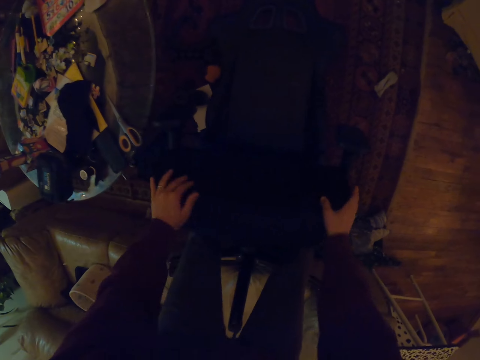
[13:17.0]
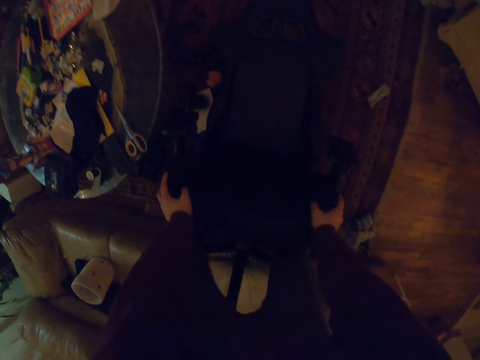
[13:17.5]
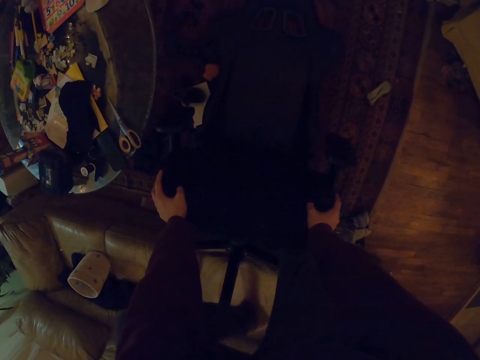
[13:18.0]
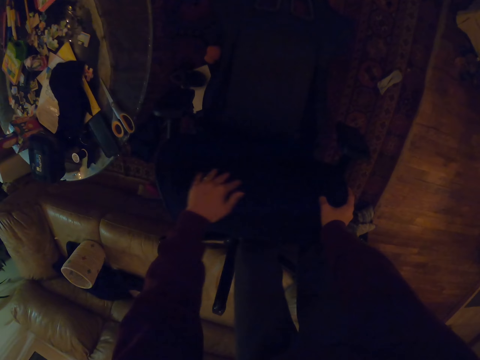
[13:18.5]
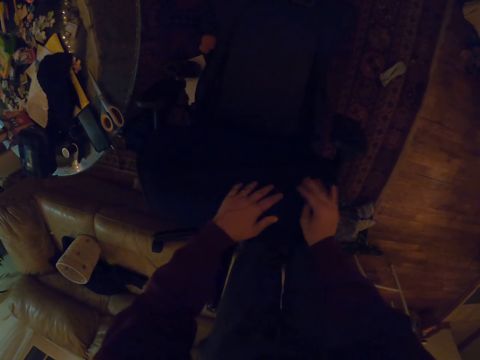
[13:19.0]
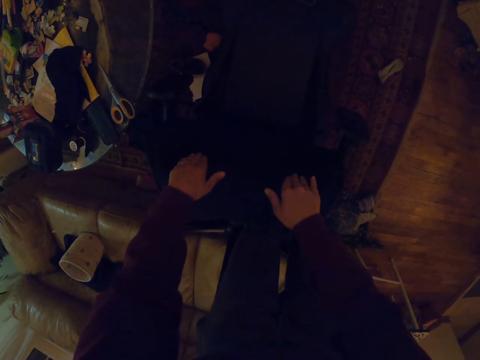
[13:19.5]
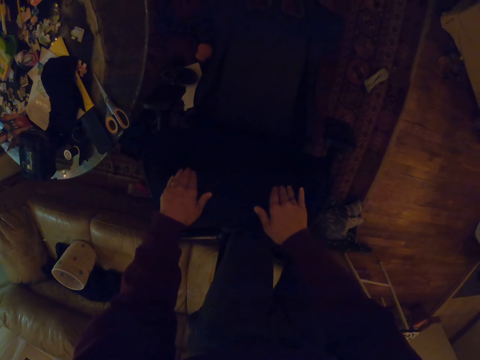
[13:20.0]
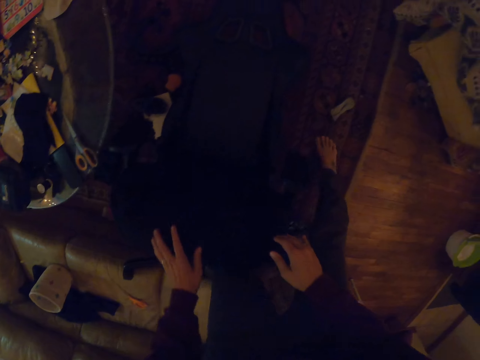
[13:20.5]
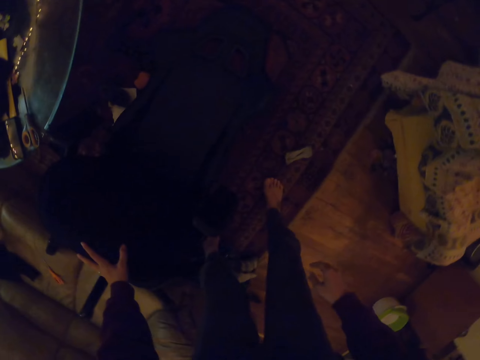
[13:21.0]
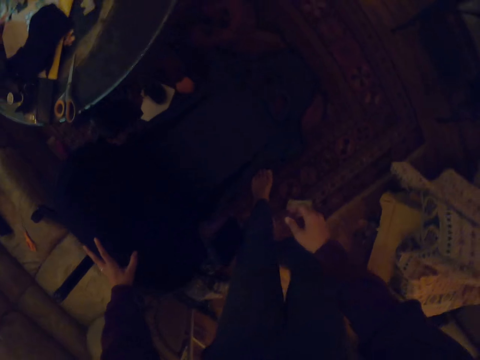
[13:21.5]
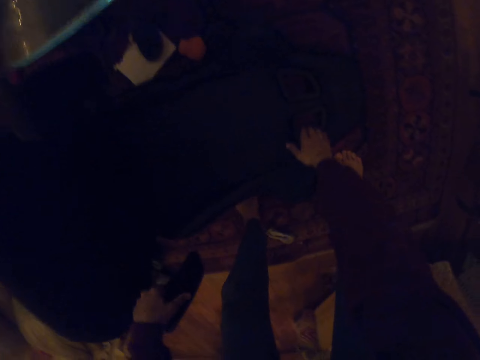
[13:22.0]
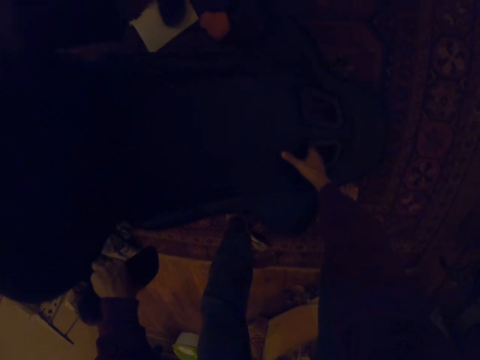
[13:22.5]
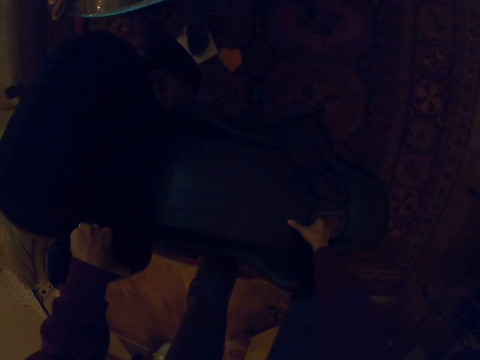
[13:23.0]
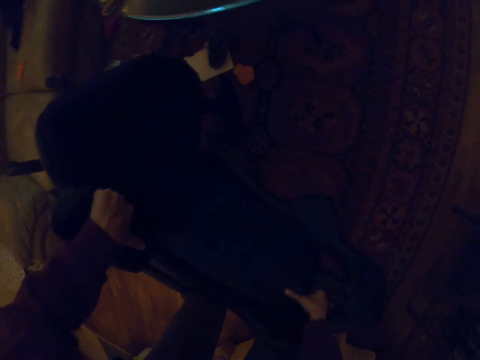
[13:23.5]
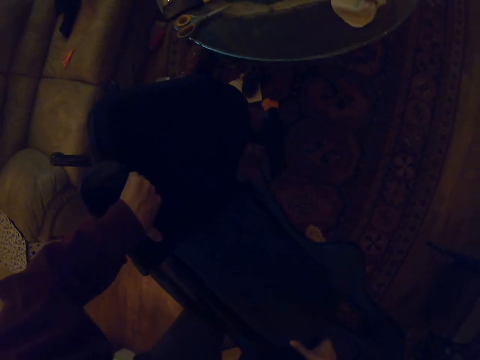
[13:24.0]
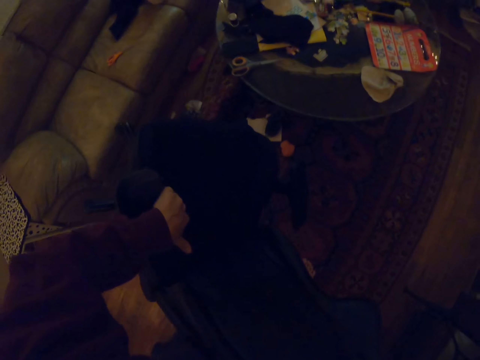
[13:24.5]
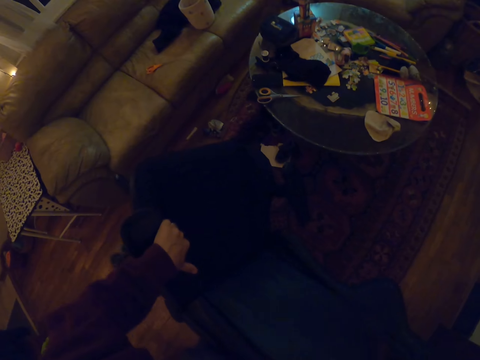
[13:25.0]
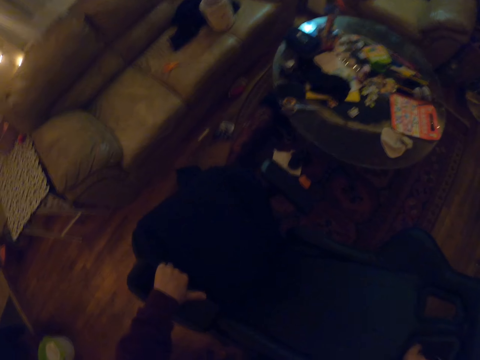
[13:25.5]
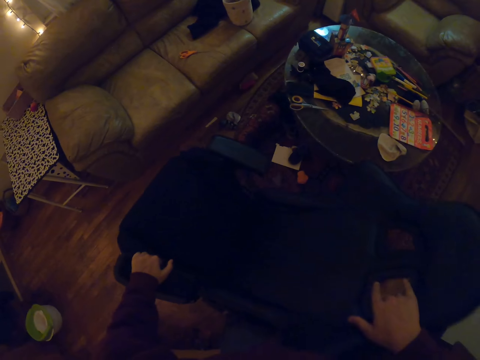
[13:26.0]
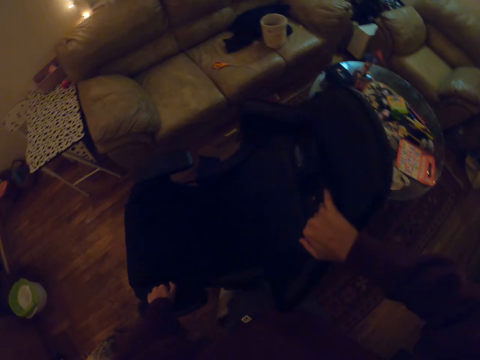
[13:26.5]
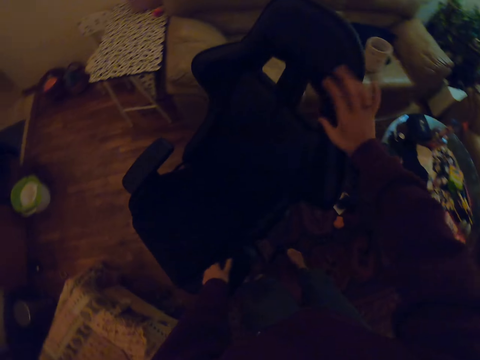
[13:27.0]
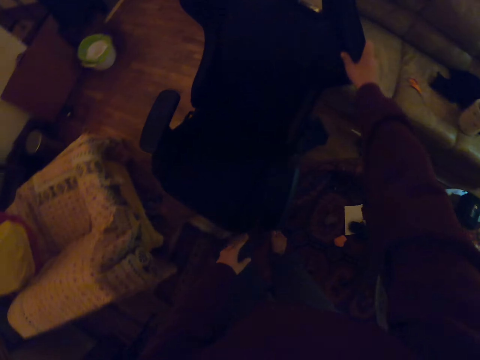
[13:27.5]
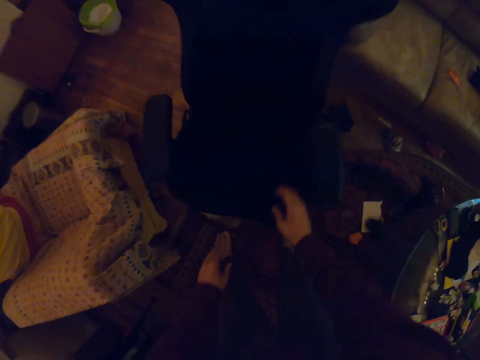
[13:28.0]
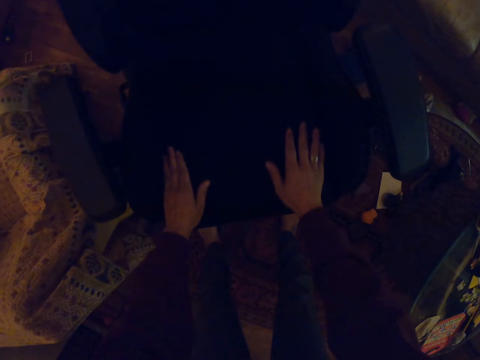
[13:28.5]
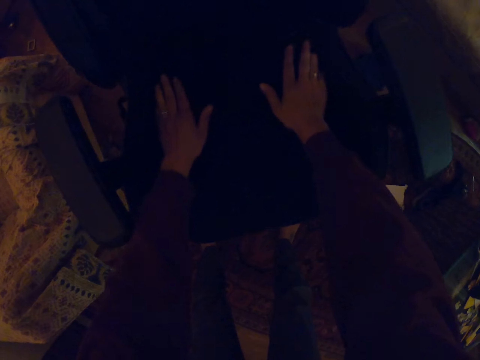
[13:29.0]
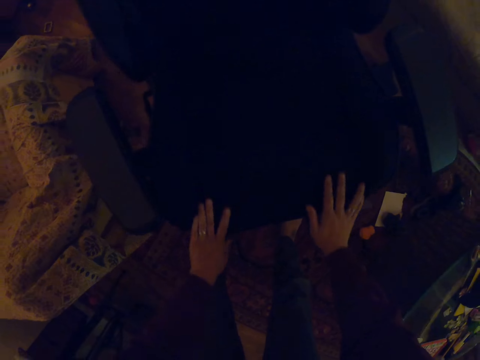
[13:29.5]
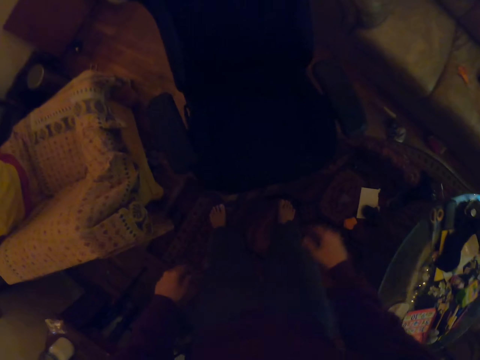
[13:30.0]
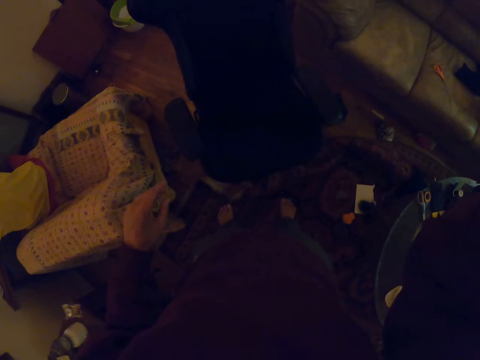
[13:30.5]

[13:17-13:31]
The camera wearer holds the chair. He moves the left leg. He touches the chair. He walks. He lifts the chair. He swings the chair with his hands. He rotates the chair. He touches the chair. He lifts the right hand.
